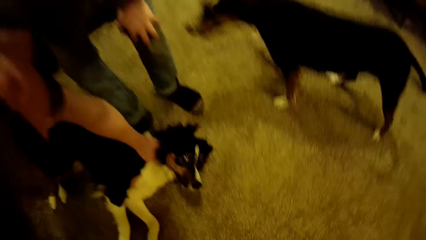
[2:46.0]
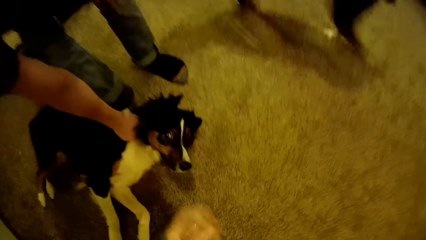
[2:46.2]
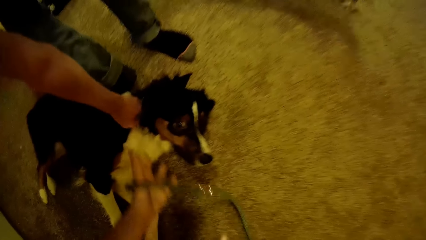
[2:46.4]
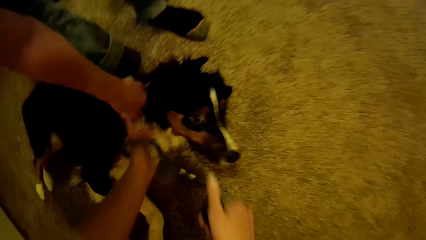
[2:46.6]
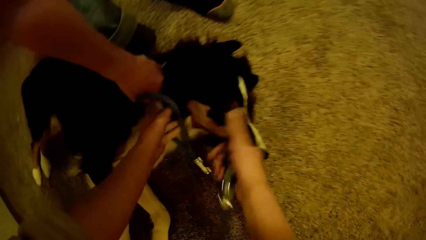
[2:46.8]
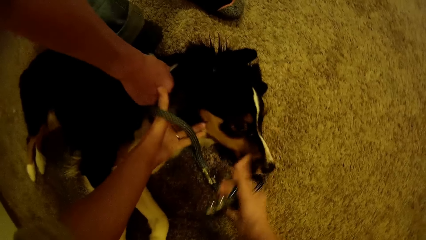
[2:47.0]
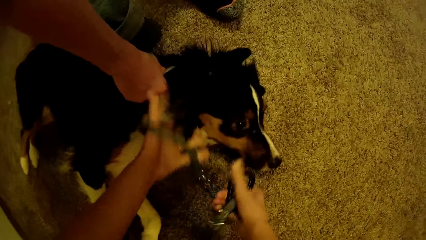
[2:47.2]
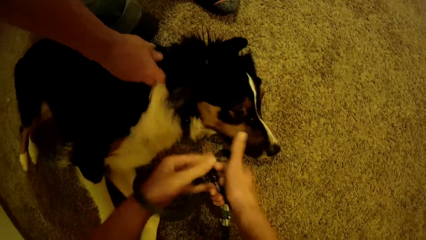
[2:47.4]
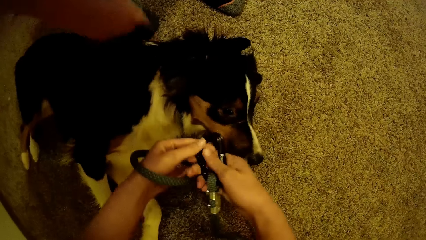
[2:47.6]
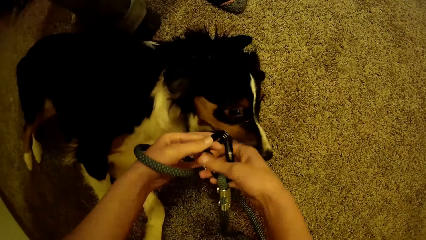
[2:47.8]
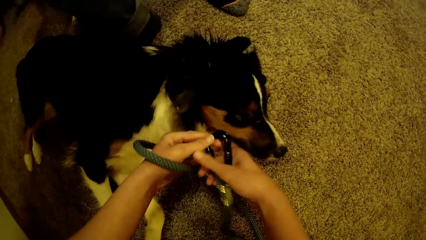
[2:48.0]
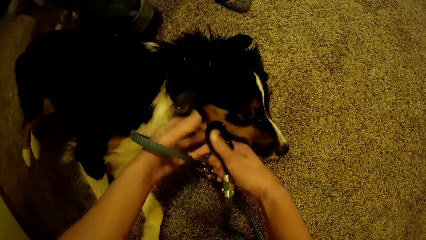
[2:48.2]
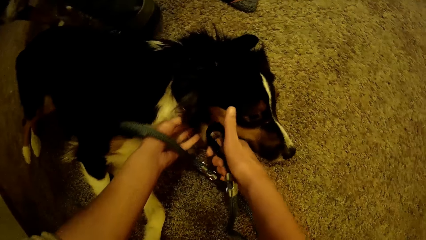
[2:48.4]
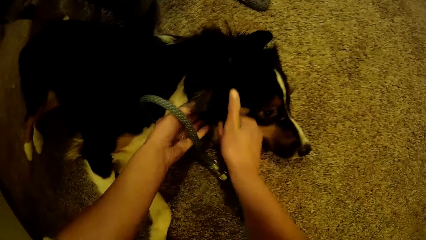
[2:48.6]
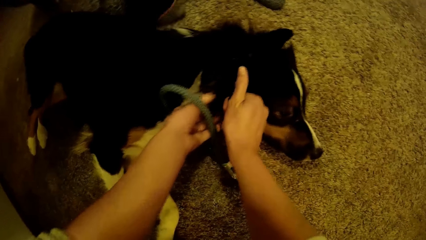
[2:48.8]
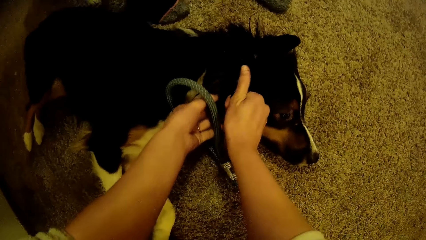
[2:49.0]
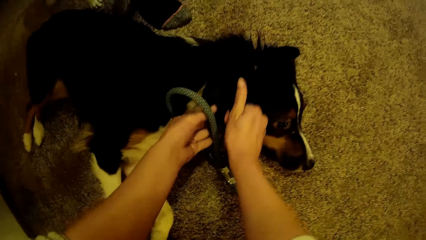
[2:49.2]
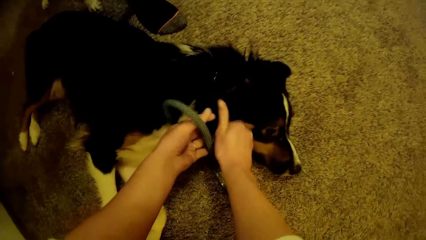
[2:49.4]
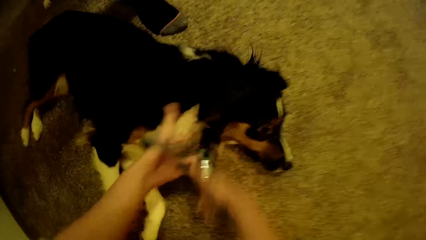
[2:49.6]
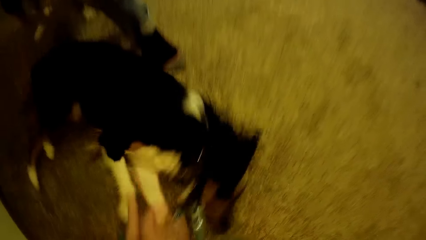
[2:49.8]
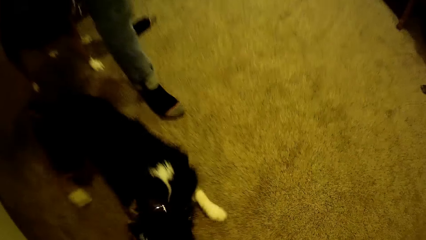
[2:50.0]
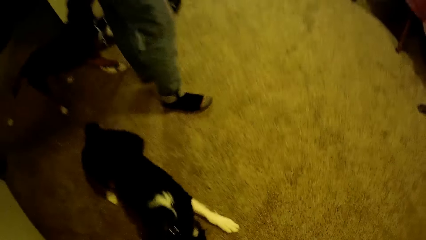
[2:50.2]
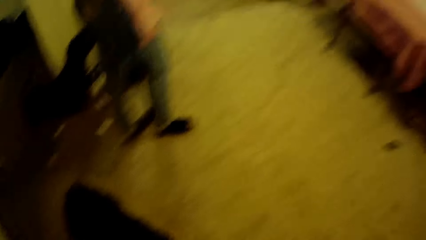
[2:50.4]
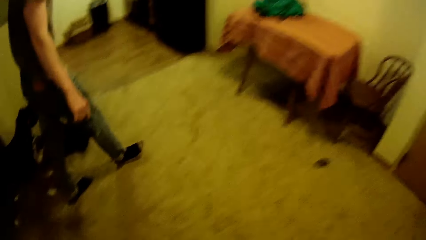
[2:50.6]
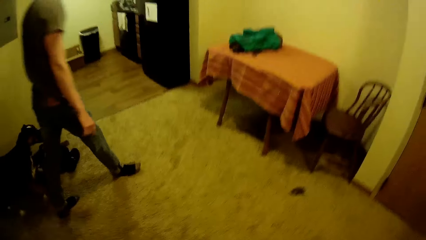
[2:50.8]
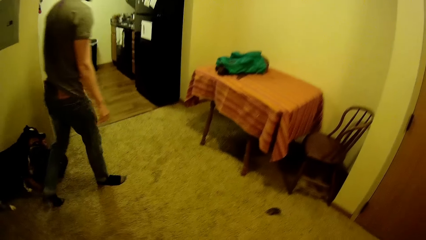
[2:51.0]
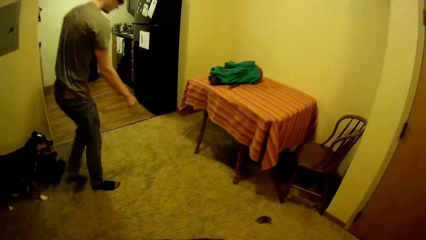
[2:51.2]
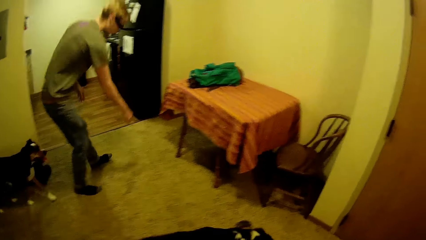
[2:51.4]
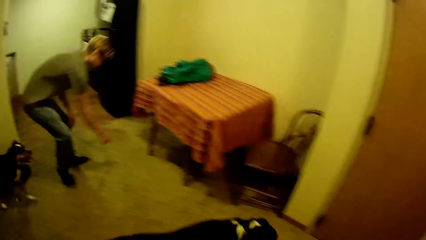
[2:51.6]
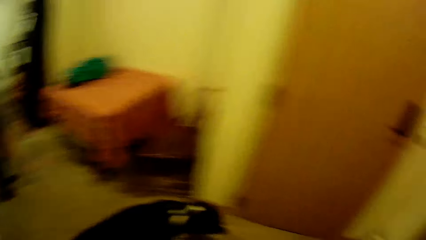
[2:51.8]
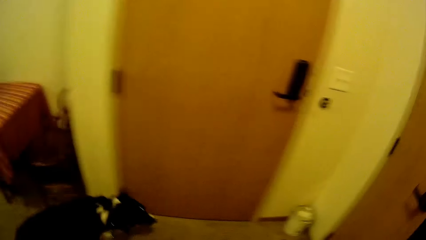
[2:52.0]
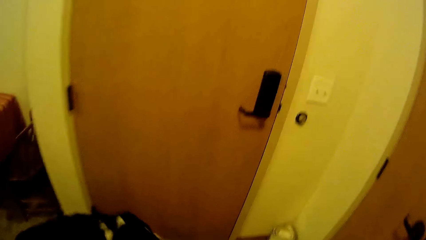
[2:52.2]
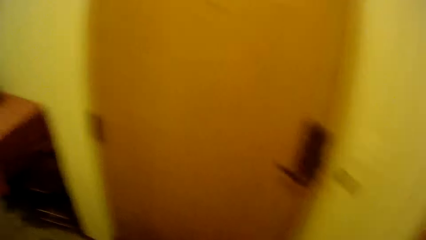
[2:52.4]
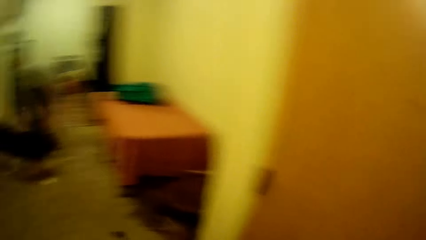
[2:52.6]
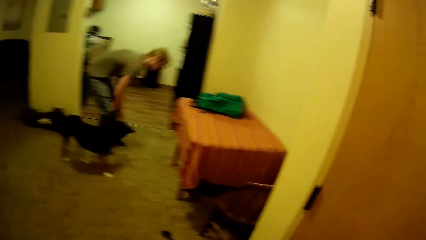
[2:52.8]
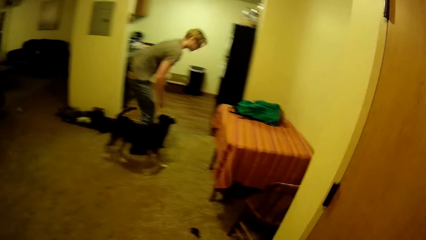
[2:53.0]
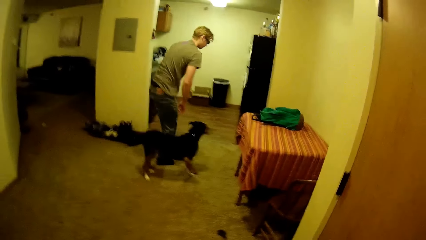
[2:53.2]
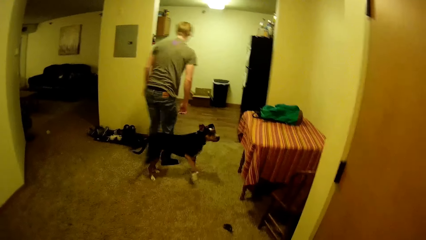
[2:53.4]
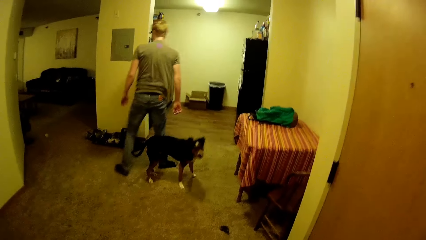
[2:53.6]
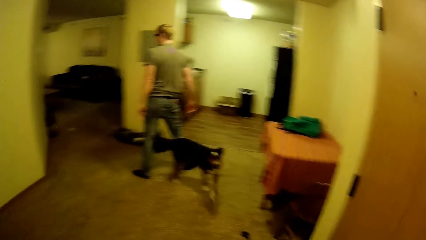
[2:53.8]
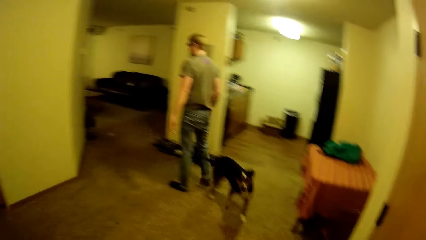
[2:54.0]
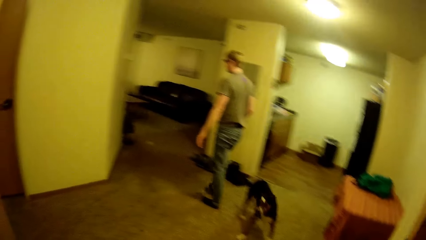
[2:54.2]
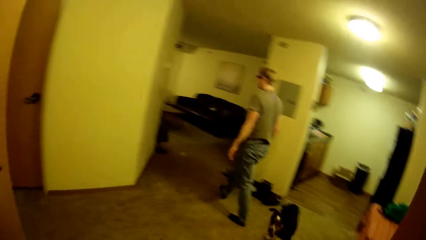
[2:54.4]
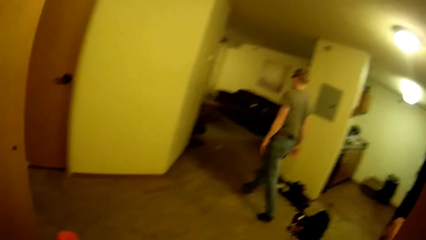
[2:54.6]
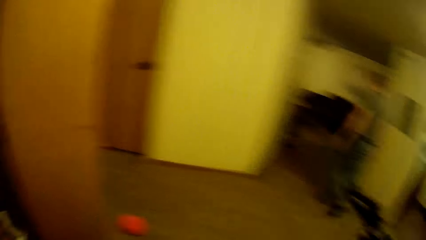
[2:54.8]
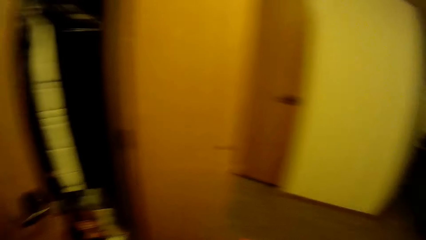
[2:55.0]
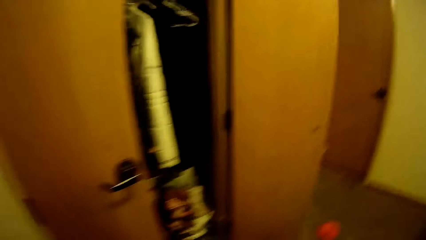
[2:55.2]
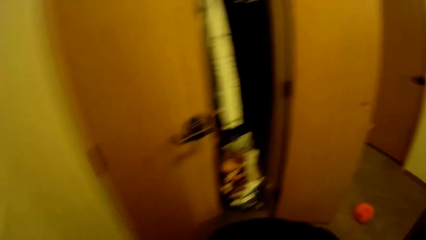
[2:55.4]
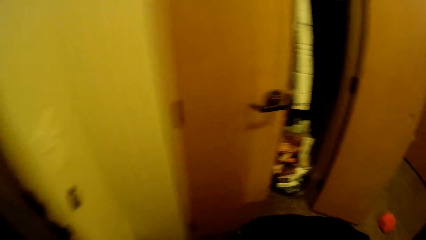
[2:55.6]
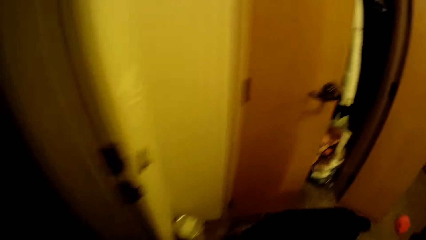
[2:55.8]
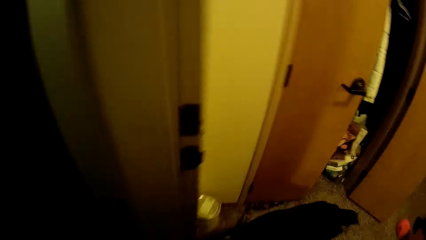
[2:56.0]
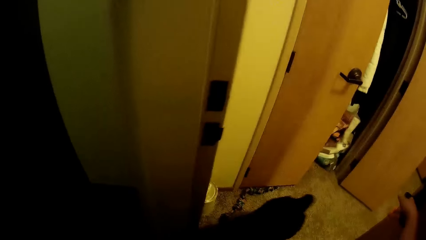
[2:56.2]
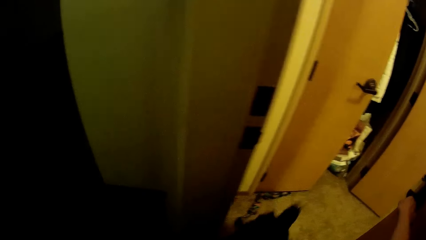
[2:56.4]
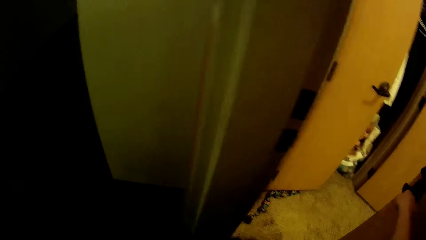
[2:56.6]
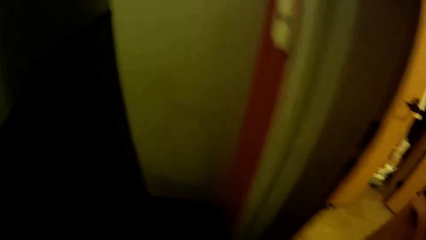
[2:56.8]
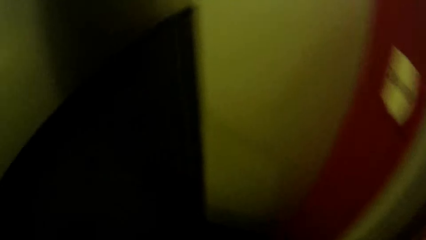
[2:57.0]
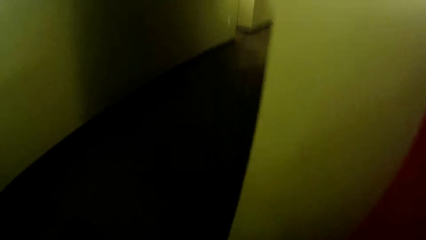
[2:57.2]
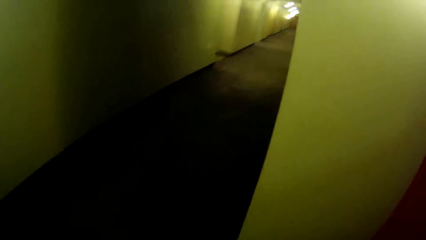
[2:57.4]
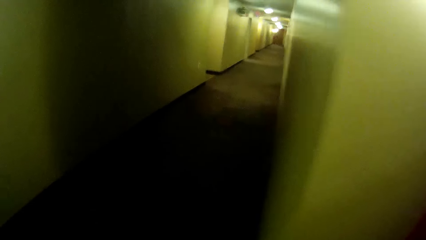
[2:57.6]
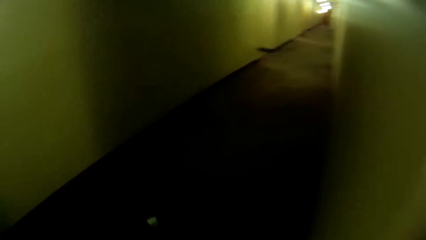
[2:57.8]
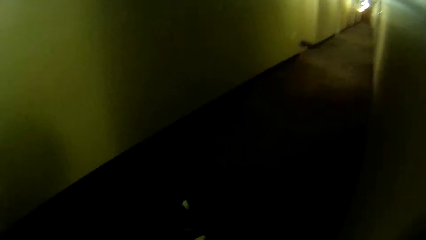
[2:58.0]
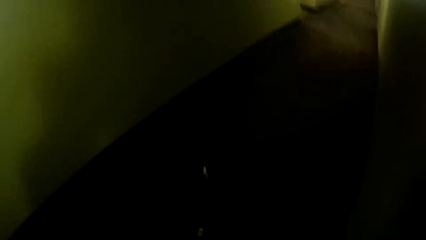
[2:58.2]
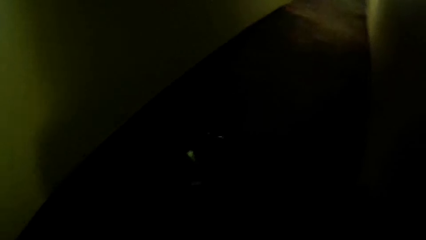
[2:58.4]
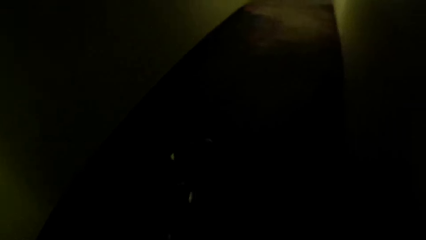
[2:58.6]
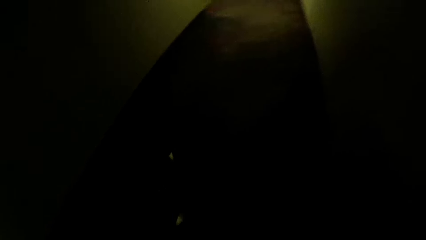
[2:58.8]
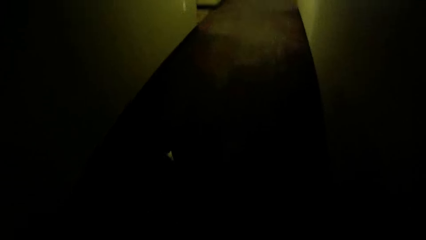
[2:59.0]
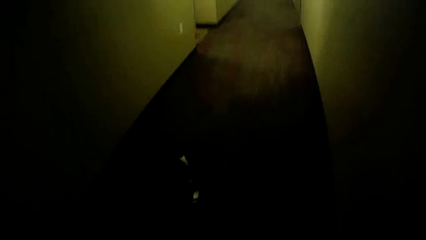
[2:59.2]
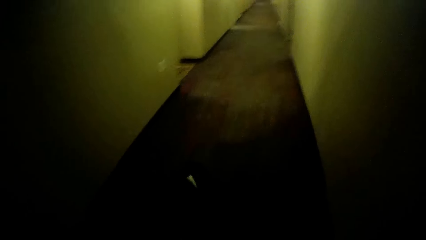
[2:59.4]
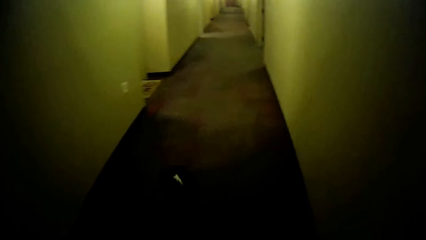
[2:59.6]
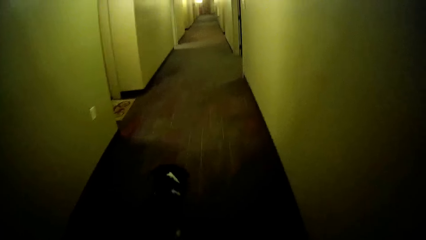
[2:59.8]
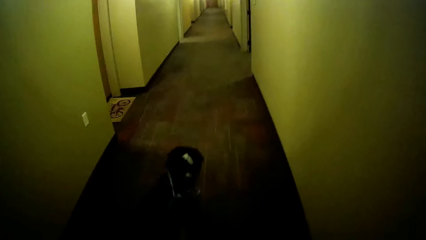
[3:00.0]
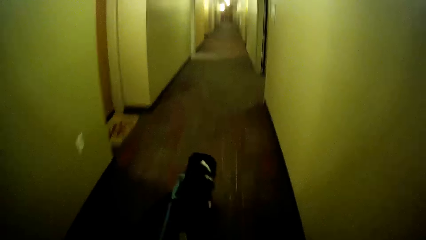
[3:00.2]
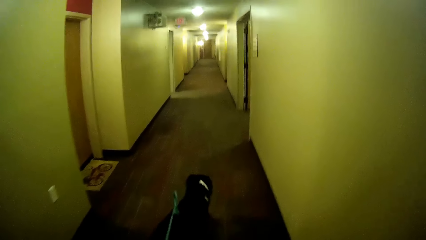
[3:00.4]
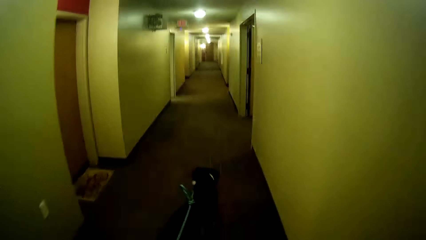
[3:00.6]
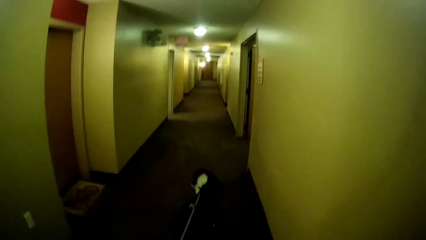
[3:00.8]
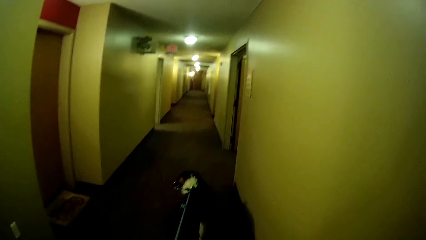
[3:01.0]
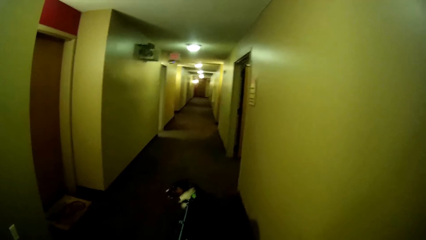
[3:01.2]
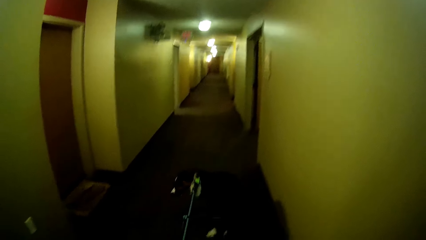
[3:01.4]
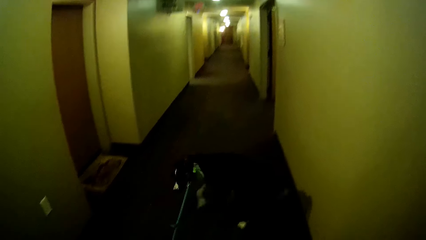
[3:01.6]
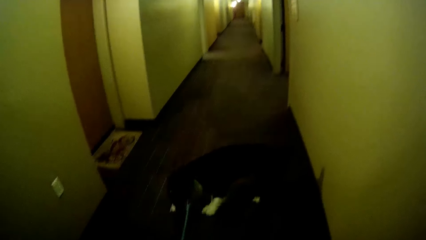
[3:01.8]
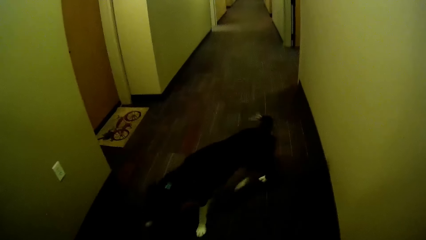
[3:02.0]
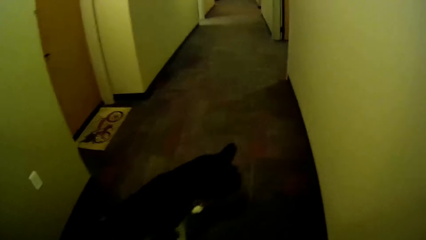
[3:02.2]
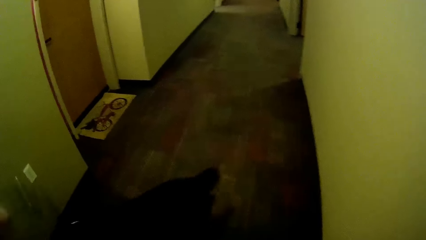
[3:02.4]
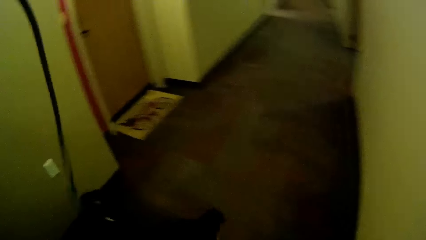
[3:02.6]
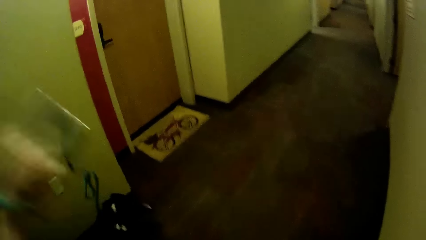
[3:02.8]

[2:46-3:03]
The camera wearer directs the slip lead or dog leash towards the dog. He attaches the dog leash on the dog collar with his hands. A man releases the dog. The camera wearer adjusts the slip lead in the hands. The man walks around the house. The camera wearer stands. He walks towards a door with the dog. The man bends towards the floor. The camera wearer looks around the house. He opens the door with his right hand. The man walks around the house. The camera wearer turns around. He closes the door. He walks towards the stairs with the dog. He leads the dog around the house using the slip lead.
